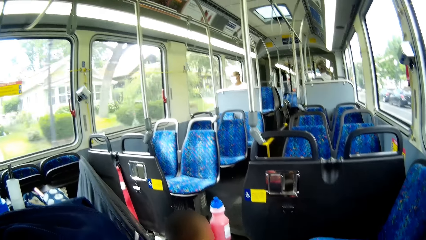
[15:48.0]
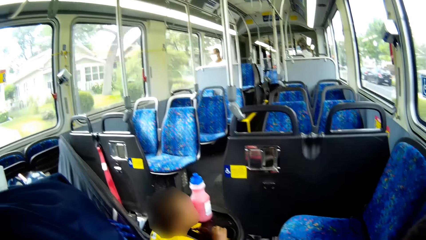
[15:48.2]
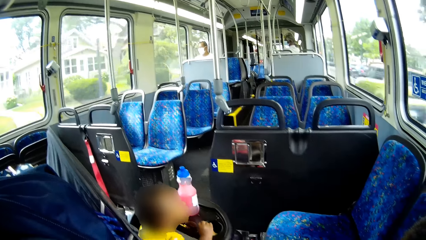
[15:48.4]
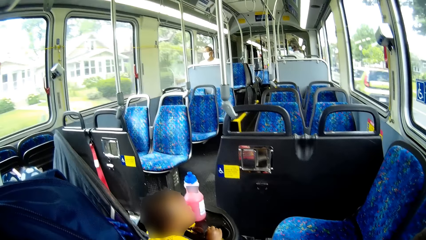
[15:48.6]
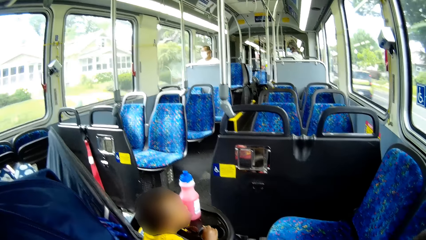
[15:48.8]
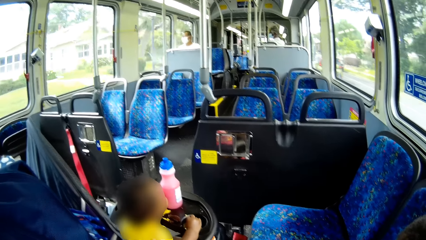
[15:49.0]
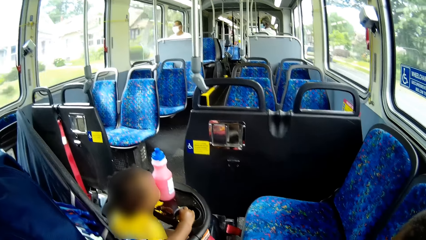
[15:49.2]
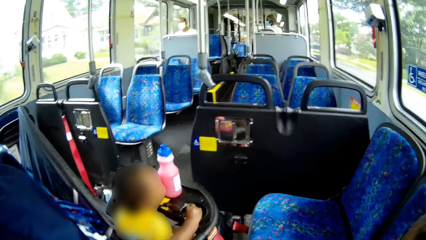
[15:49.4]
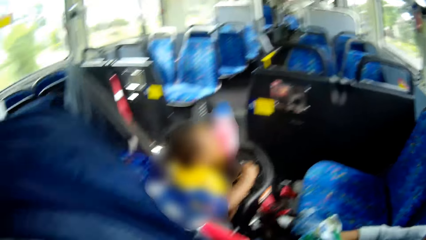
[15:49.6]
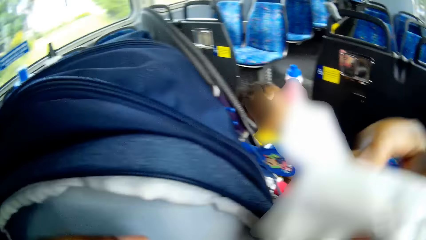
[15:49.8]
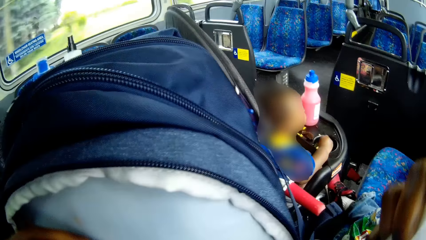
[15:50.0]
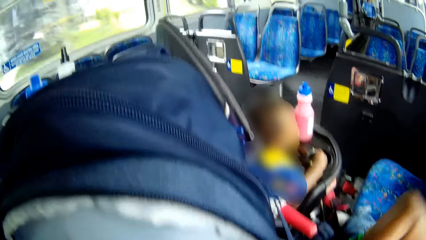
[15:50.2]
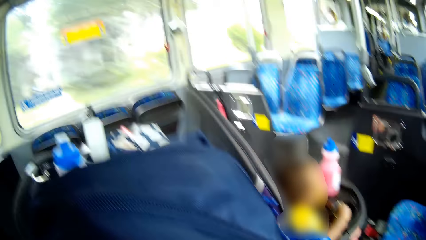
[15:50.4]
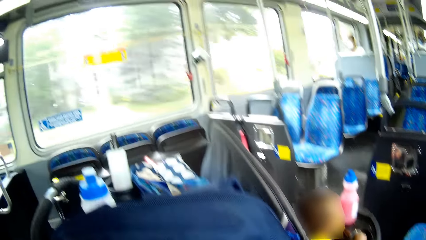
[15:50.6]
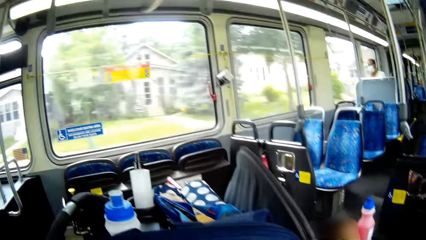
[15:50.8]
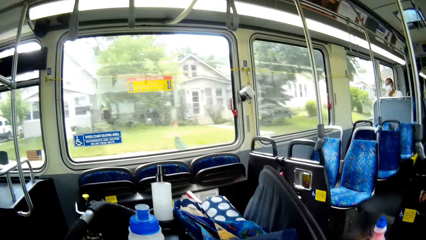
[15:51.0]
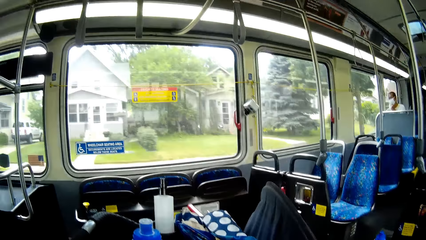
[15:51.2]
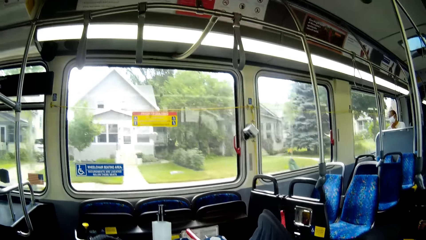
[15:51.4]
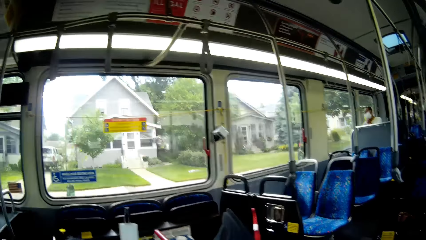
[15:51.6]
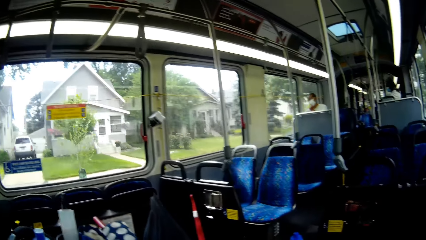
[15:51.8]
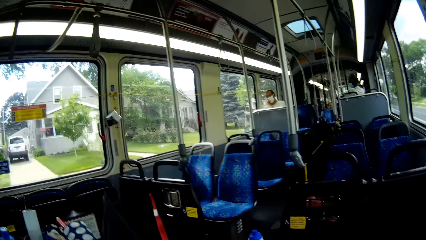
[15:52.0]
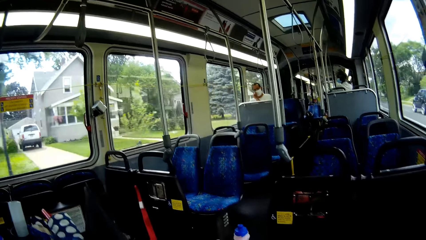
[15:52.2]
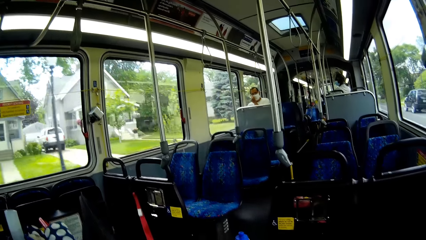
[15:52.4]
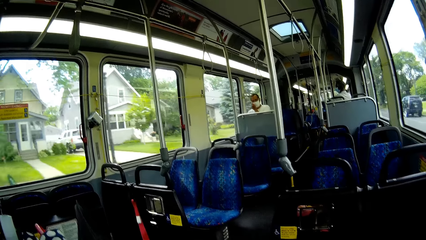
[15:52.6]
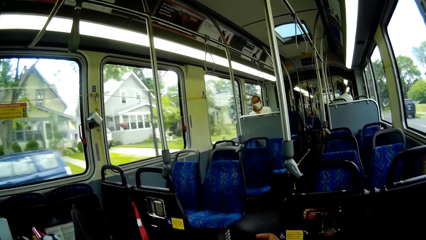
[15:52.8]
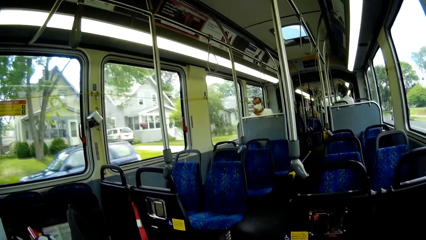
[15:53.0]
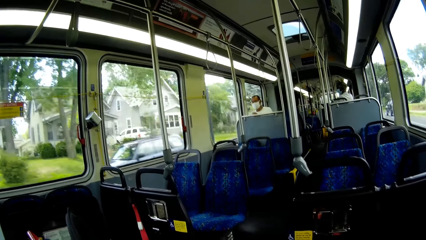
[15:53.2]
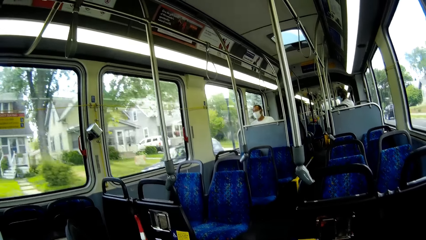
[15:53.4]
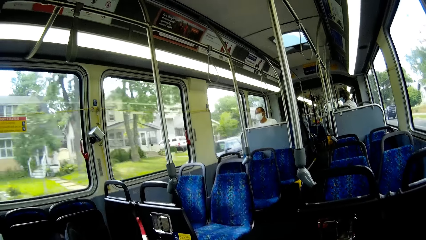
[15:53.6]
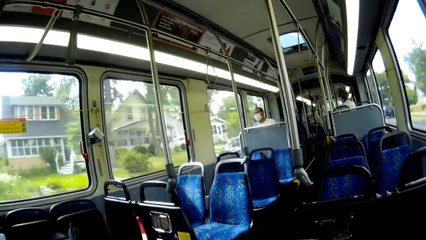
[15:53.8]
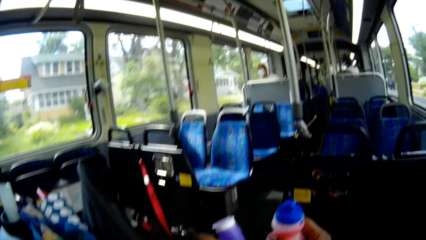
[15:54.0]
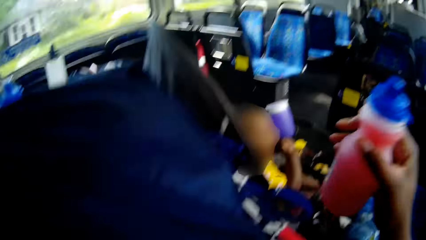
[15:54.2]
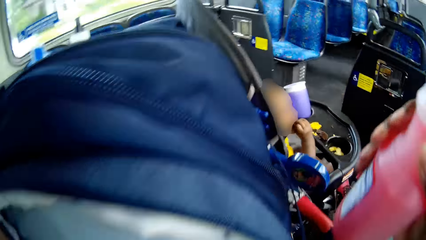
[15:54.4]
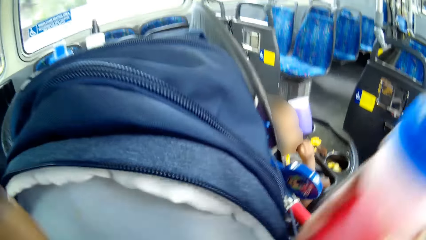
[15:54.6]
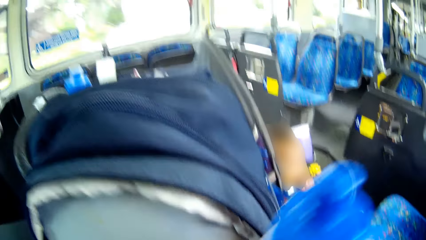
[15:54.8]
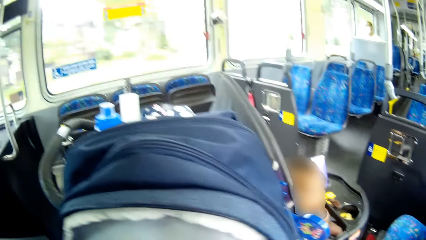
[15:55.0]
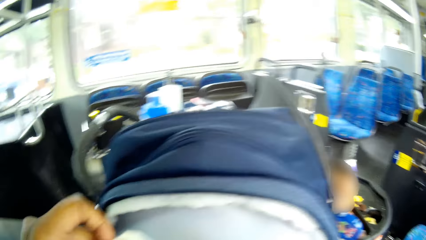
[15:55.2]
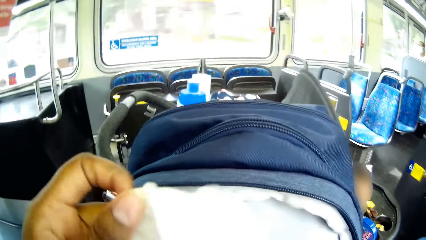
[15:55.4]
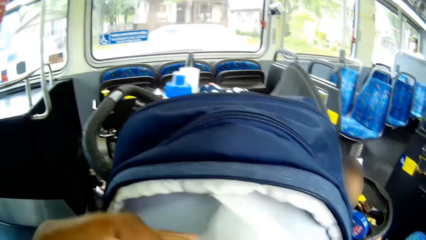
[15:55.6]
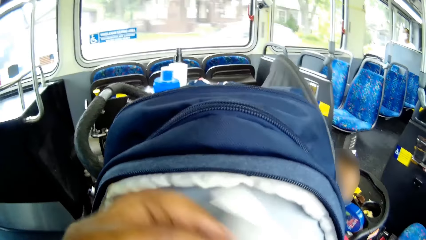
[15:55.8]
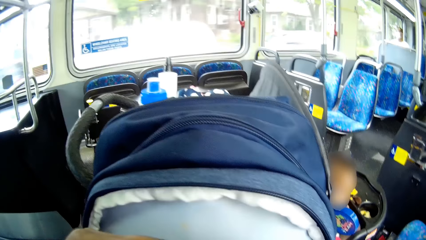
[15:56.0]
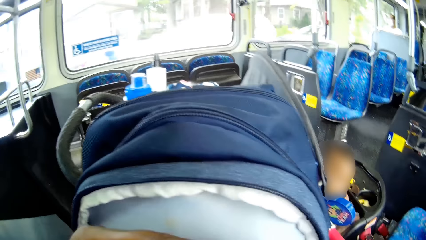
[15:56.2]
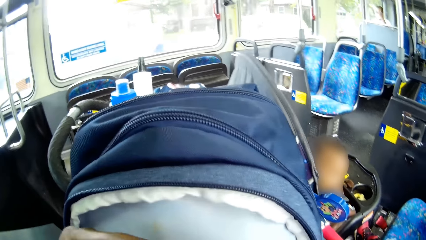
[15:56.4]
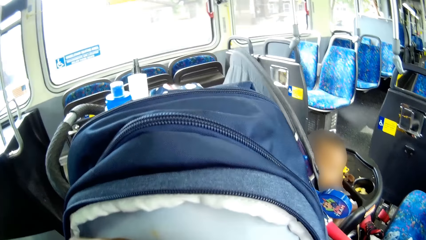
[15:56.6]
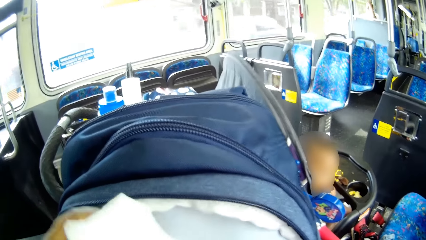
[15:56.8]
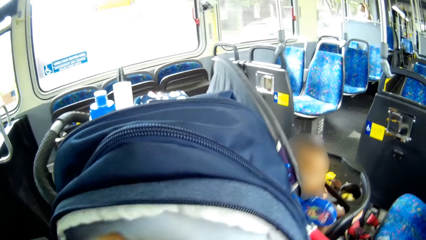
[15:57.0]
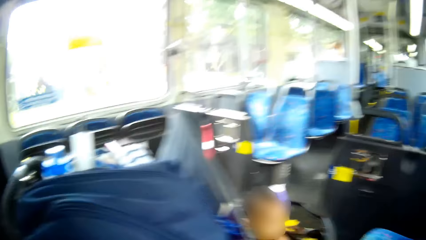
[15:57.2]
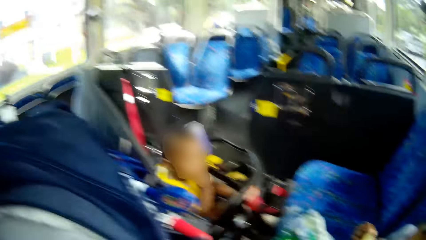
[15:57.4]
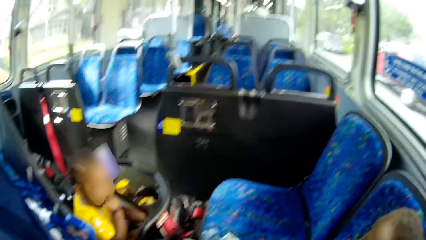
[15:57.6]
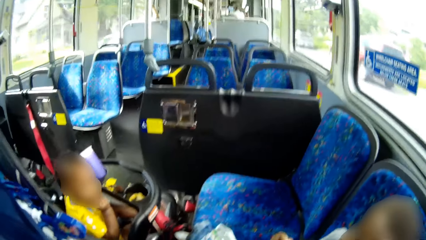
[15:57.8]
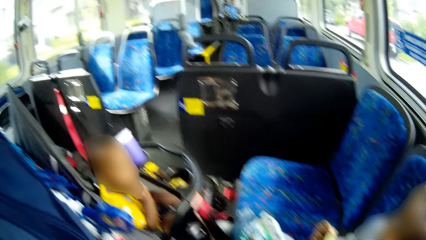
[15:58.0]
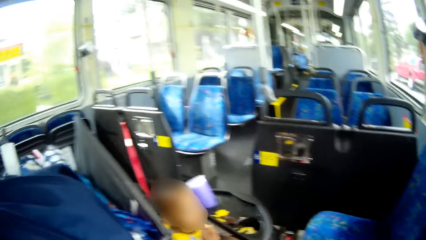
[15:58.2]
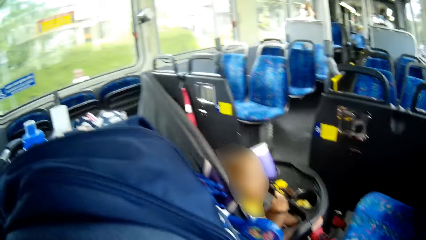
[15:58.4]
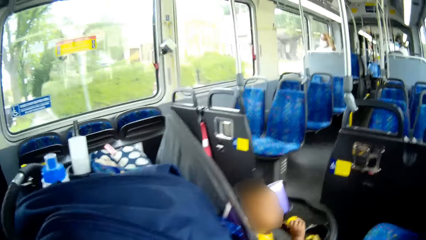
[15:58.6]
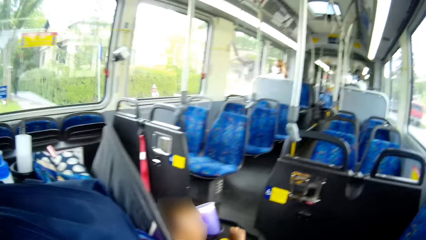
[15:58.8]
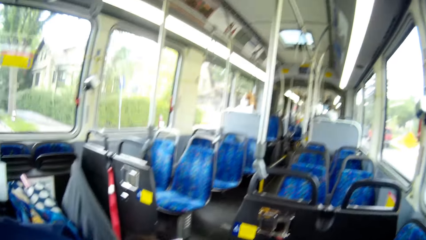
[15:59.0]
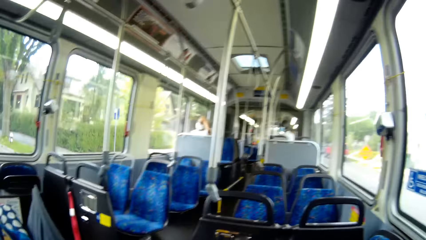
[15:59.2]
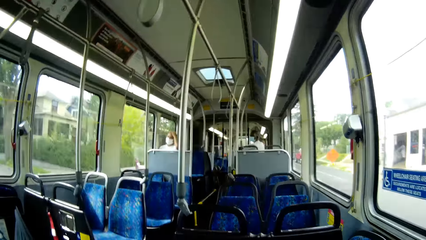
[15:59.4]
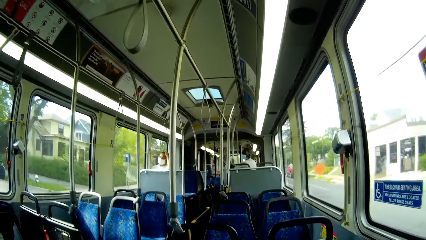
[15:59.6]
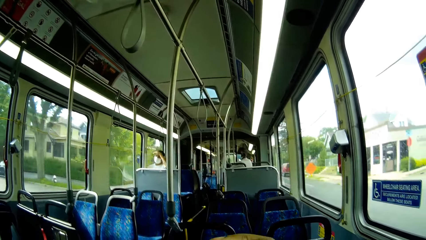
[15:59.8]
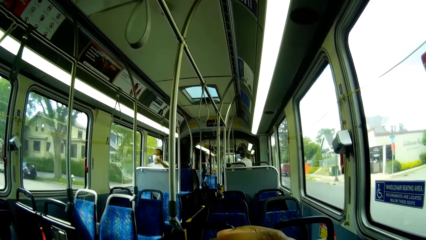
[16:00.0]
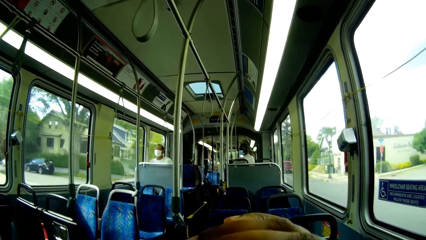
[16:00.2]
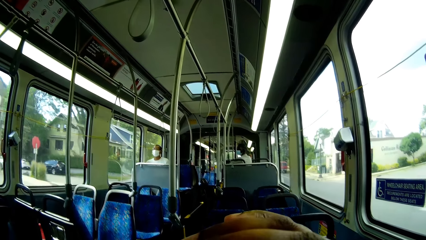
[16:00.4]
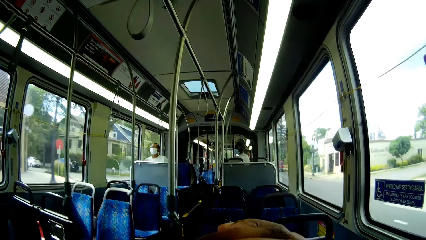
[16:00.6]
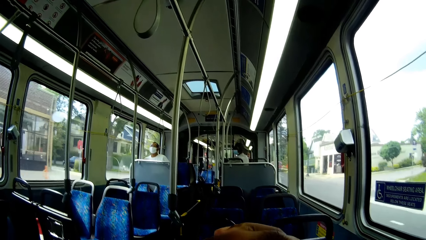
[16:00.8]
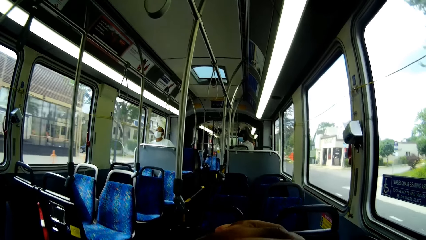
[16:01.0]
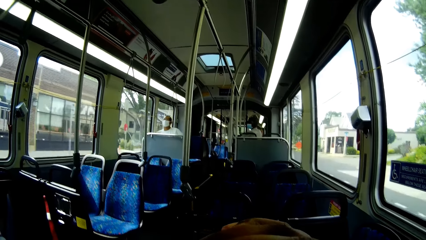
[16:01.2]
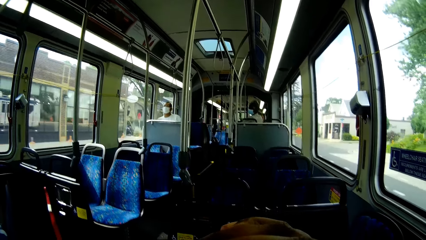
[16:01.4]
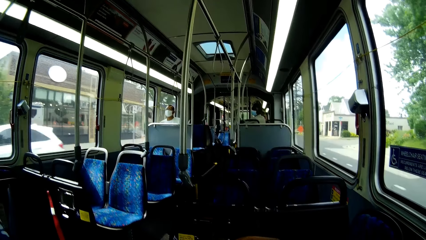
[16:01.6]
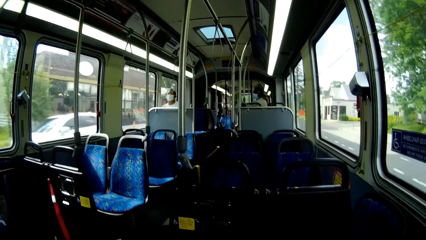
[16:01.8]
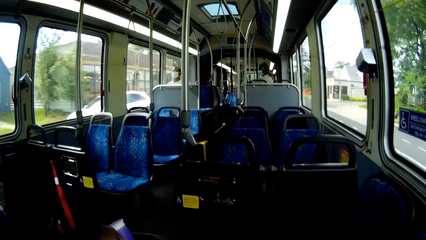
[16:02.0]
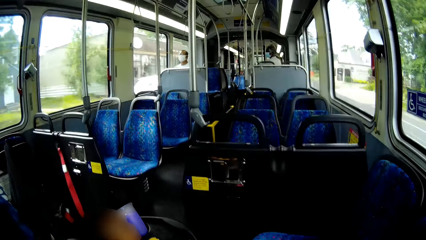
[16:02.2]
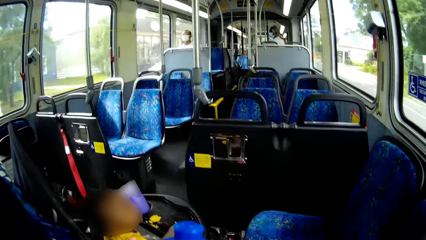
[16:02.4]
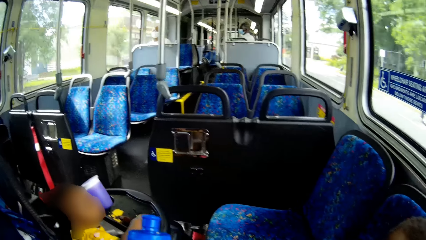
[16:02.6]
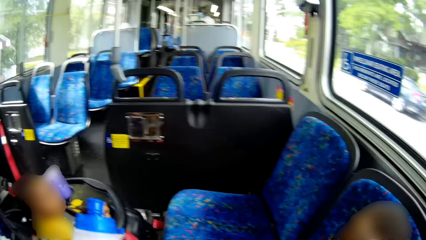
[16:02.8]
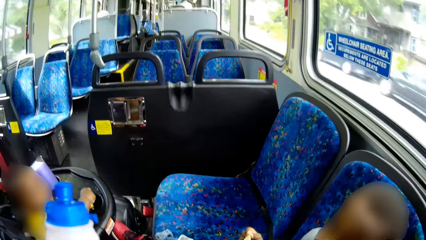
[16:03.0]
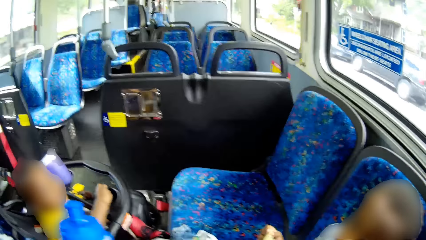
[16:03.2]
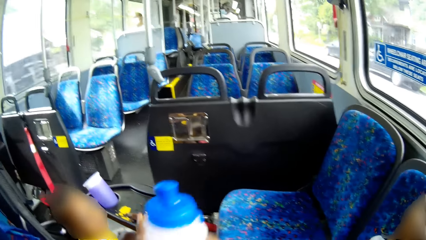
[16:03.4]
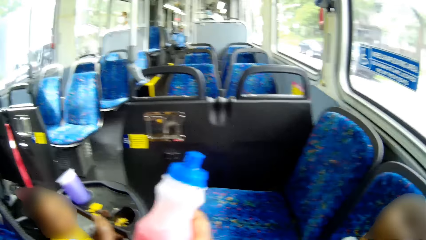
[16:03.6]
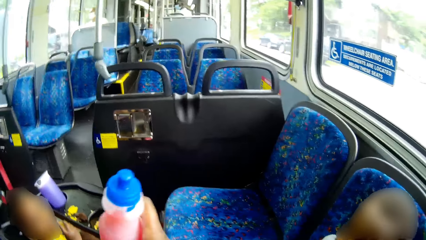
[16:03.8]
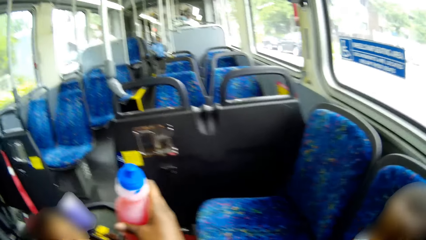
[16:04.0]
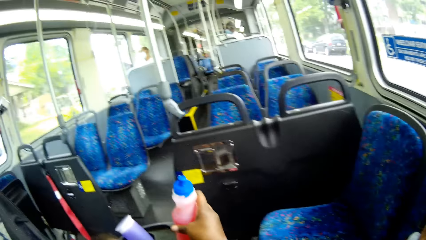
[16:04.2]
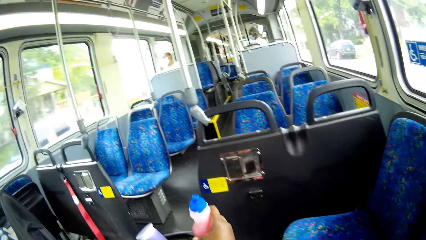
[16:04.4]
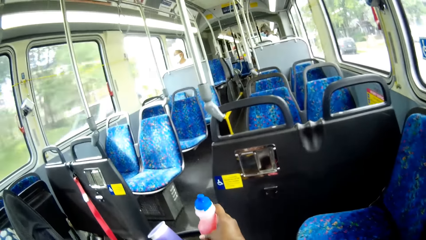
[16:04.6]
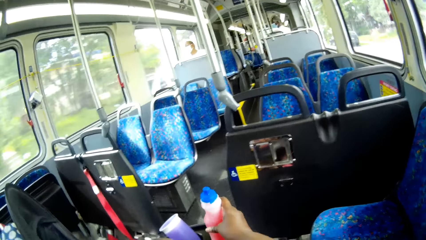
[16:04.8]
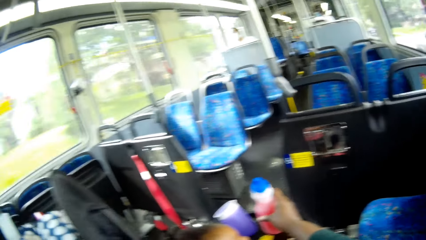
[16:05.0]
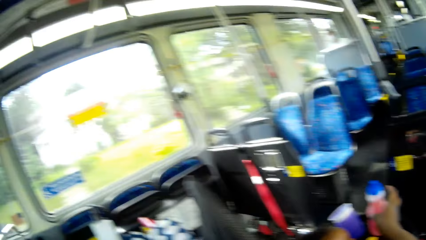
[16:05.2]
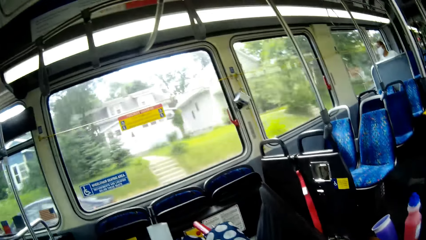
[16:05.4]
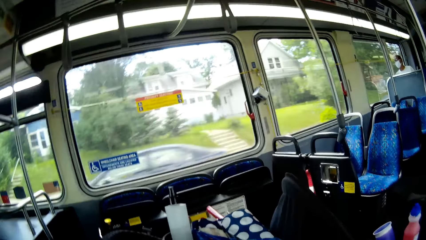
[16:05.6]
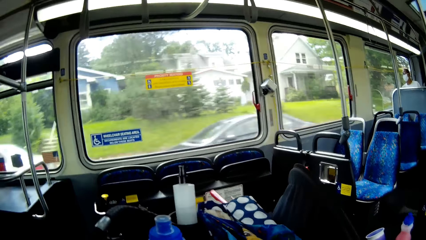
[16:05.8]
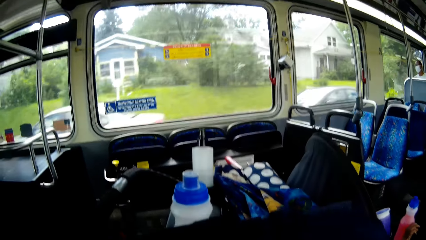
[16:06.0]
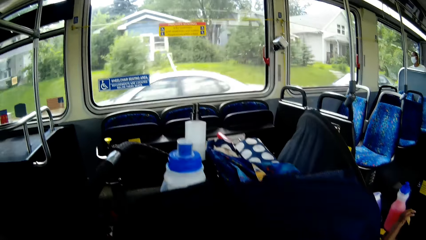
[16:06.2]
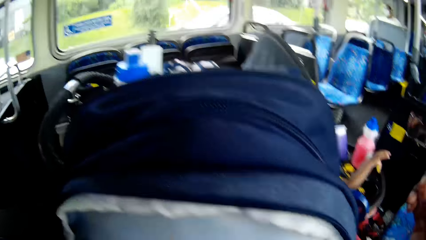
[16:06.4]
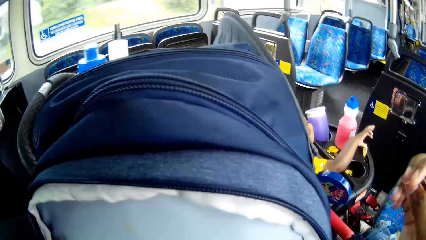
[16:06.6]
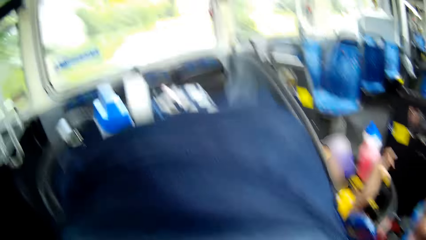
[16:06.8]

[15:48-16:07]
The camera wearer removes a tissue paper from the bag with her right hand. She lifts up the bottled drink from the baby walker with her right hand. She puts the bottled drink into the bag with her right hand. She cleans the mouth of the bottled drink with the tissue paper. She holds the tissue. She looks around. She drinks from the bottle. She drops the bottled drink on the baby walker with her right hand.
